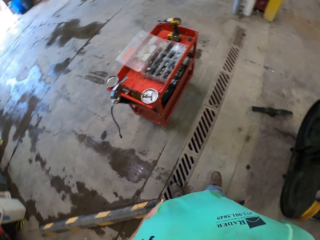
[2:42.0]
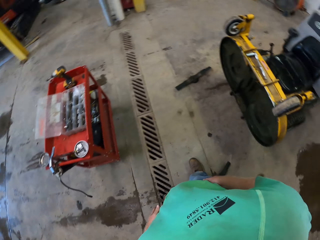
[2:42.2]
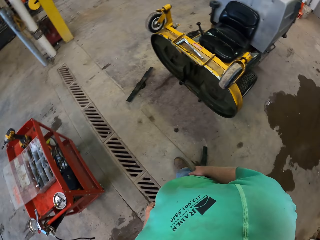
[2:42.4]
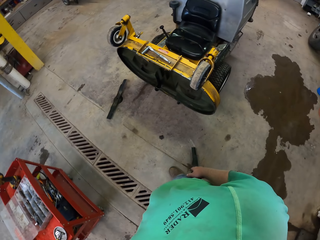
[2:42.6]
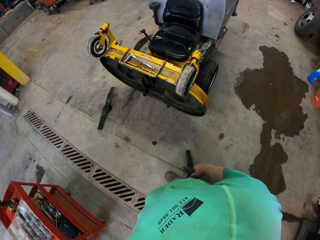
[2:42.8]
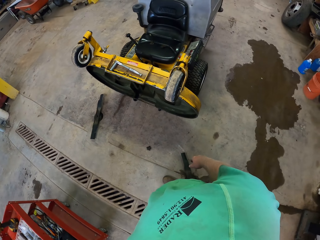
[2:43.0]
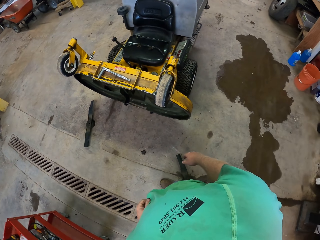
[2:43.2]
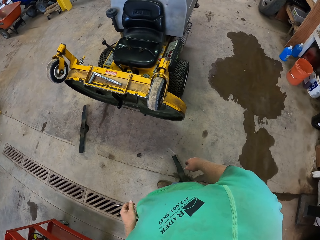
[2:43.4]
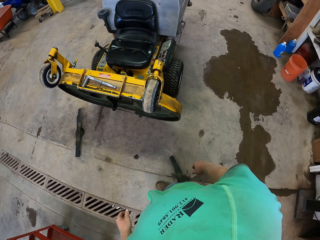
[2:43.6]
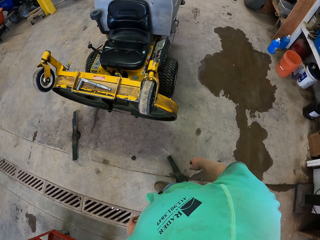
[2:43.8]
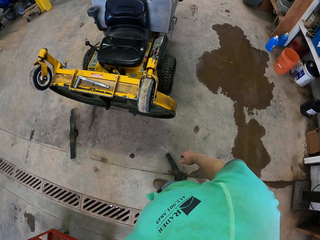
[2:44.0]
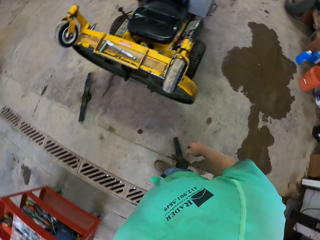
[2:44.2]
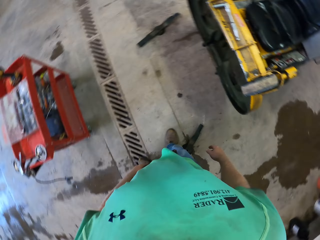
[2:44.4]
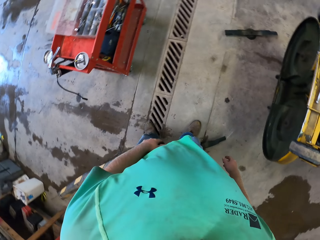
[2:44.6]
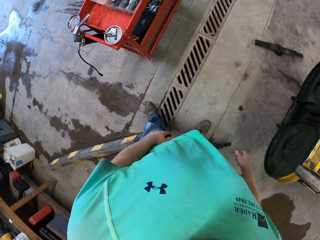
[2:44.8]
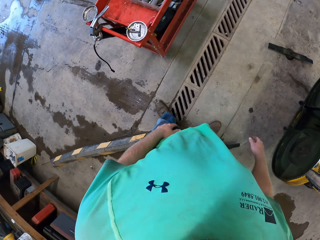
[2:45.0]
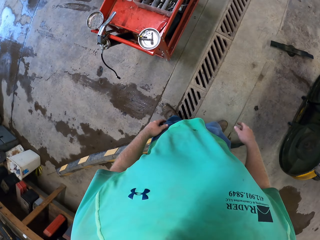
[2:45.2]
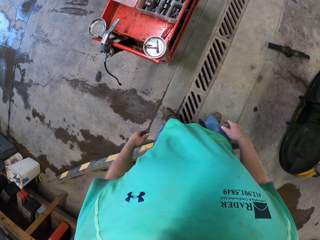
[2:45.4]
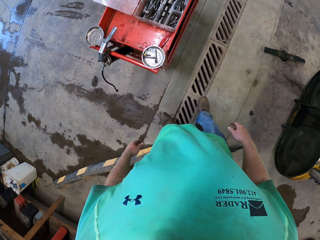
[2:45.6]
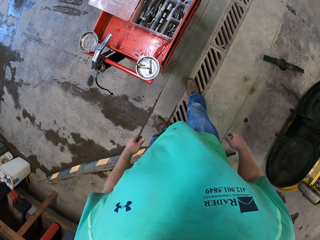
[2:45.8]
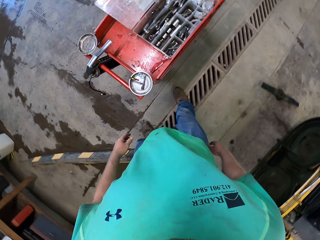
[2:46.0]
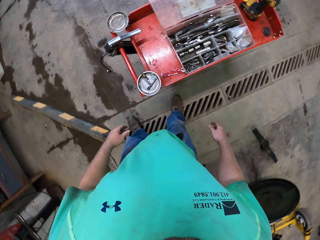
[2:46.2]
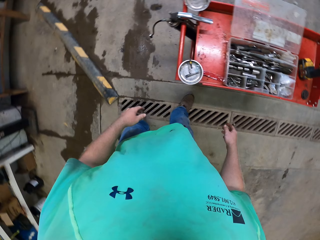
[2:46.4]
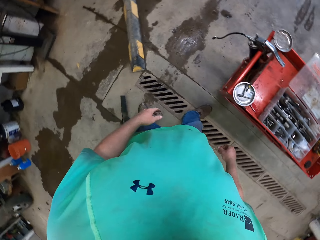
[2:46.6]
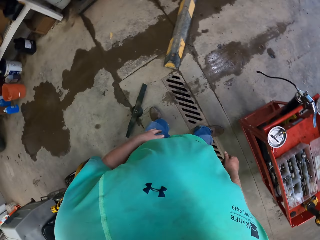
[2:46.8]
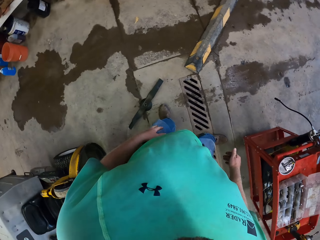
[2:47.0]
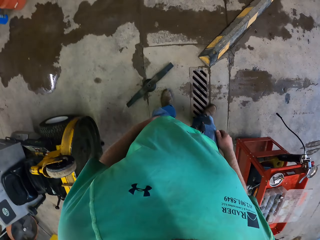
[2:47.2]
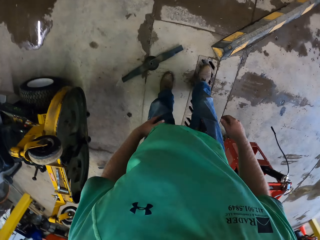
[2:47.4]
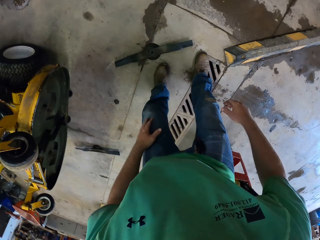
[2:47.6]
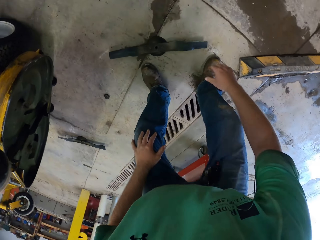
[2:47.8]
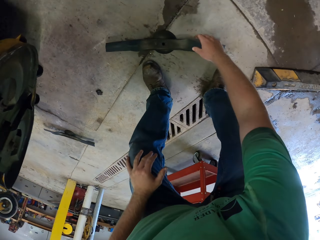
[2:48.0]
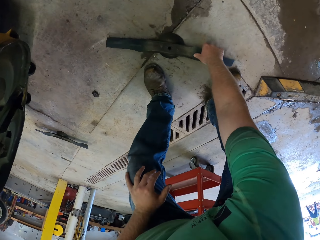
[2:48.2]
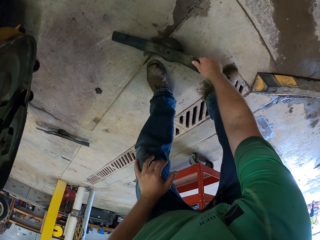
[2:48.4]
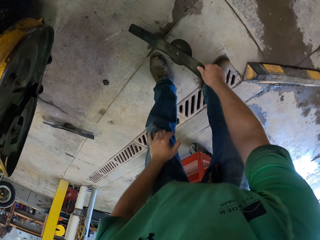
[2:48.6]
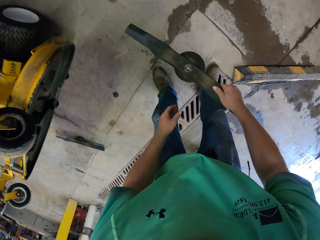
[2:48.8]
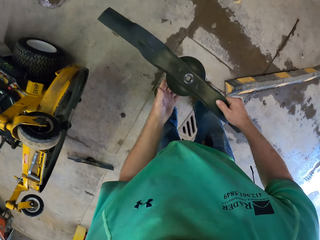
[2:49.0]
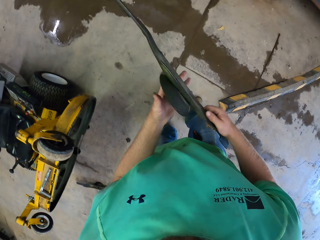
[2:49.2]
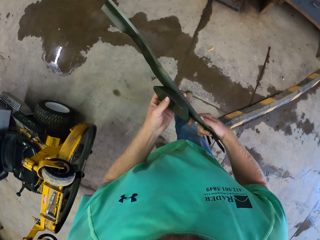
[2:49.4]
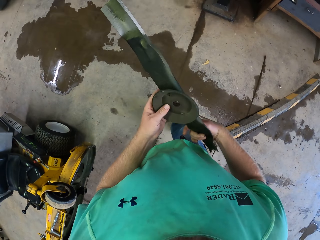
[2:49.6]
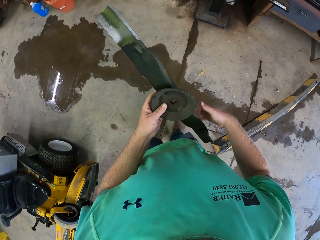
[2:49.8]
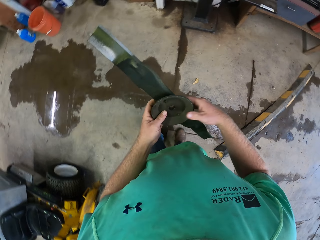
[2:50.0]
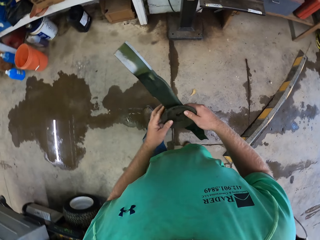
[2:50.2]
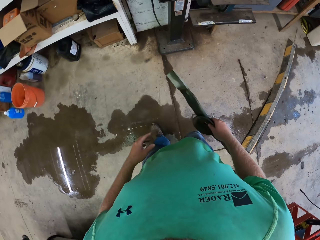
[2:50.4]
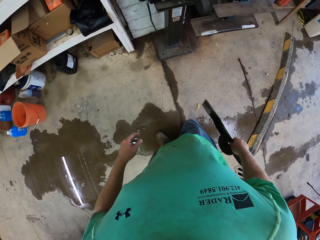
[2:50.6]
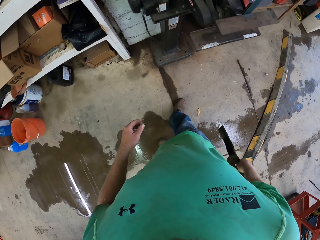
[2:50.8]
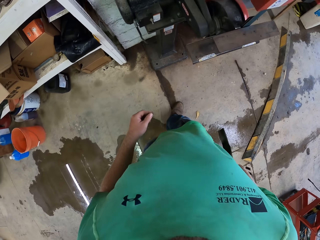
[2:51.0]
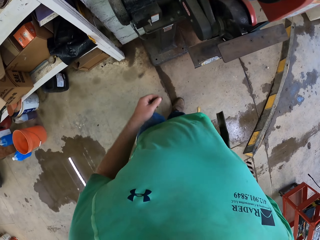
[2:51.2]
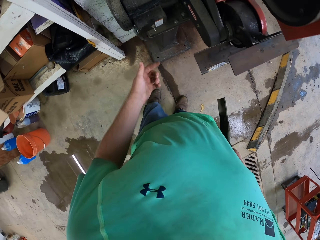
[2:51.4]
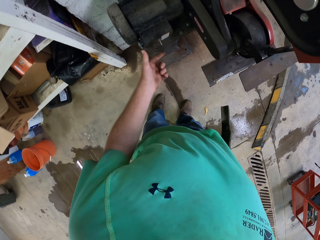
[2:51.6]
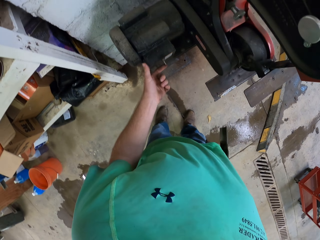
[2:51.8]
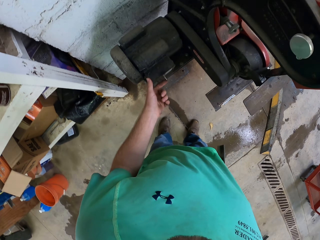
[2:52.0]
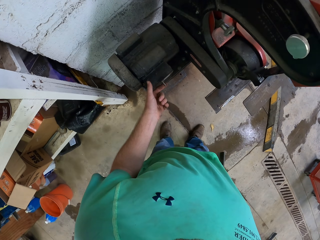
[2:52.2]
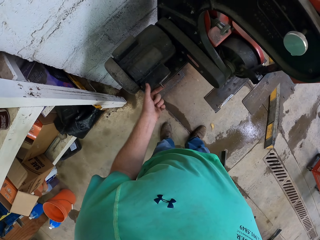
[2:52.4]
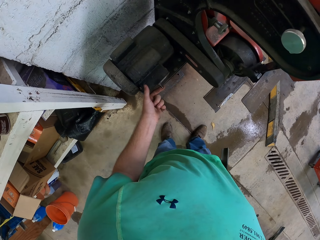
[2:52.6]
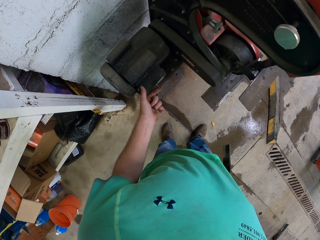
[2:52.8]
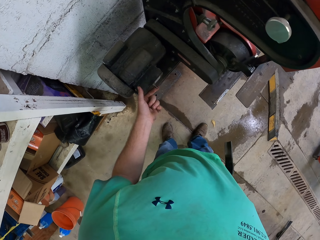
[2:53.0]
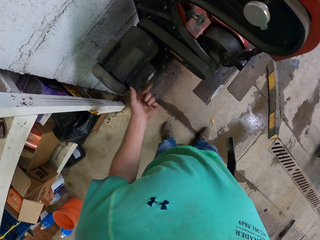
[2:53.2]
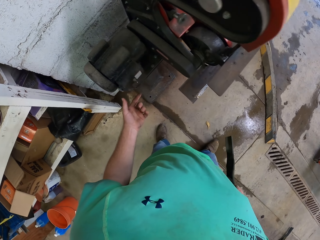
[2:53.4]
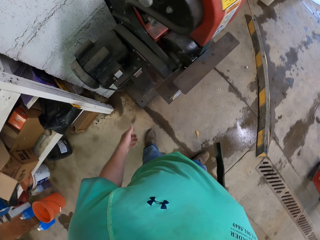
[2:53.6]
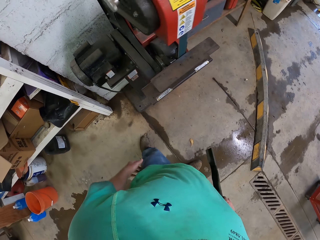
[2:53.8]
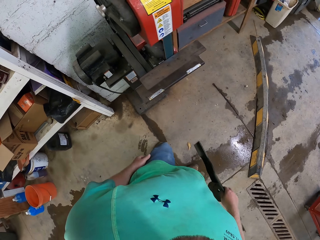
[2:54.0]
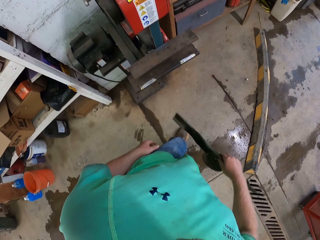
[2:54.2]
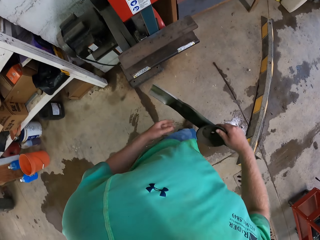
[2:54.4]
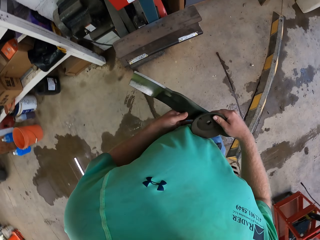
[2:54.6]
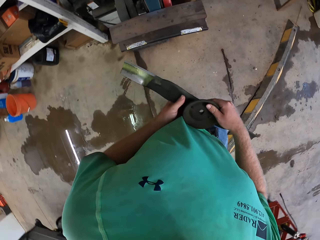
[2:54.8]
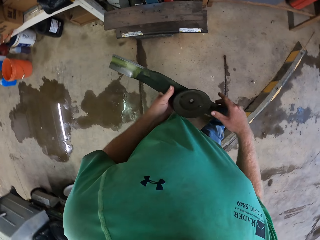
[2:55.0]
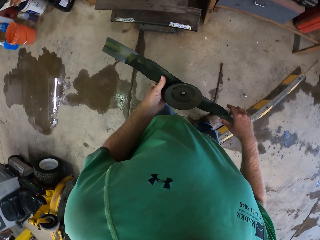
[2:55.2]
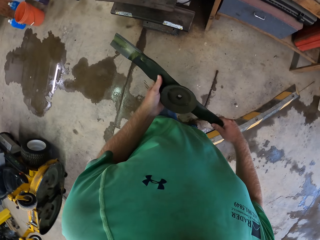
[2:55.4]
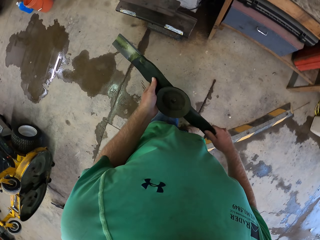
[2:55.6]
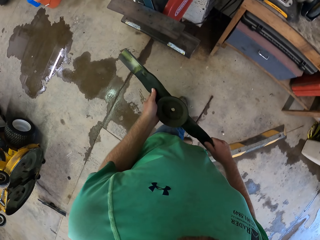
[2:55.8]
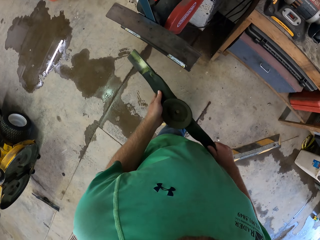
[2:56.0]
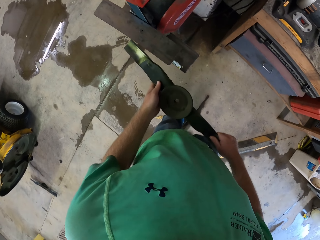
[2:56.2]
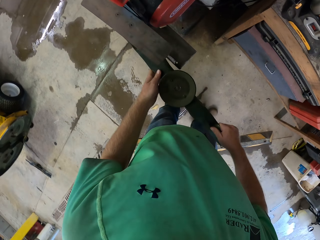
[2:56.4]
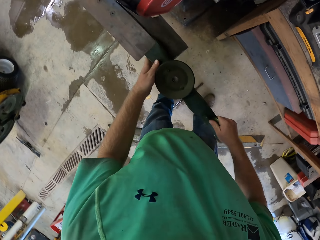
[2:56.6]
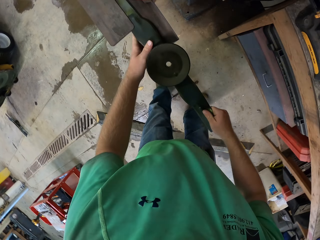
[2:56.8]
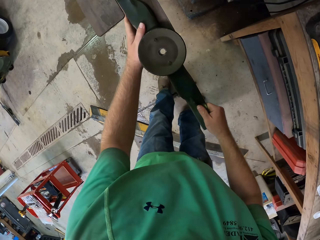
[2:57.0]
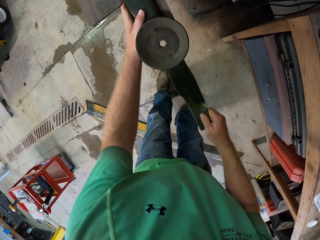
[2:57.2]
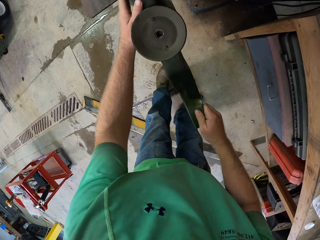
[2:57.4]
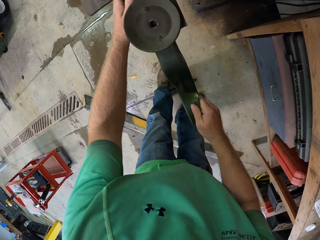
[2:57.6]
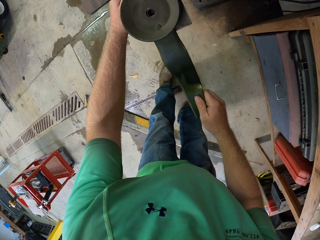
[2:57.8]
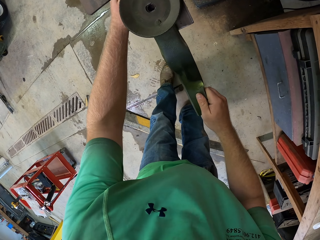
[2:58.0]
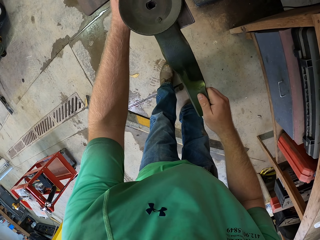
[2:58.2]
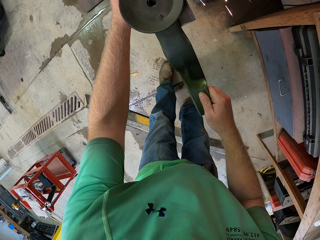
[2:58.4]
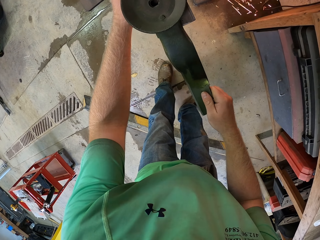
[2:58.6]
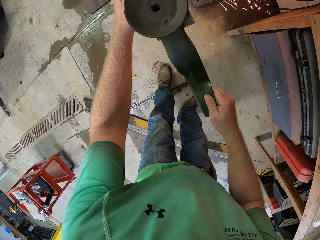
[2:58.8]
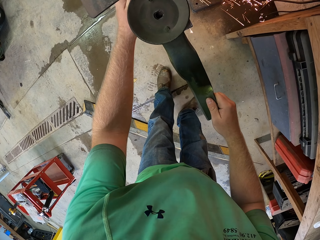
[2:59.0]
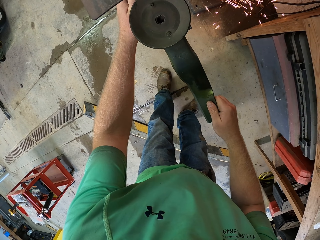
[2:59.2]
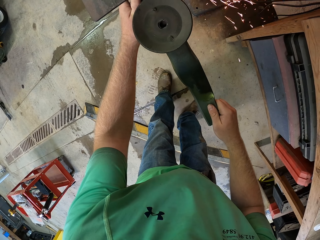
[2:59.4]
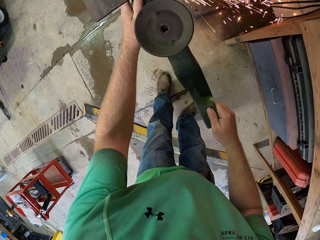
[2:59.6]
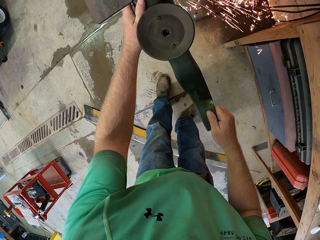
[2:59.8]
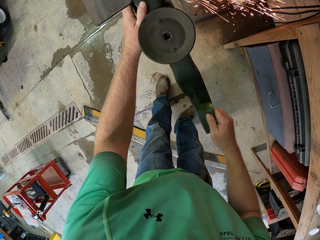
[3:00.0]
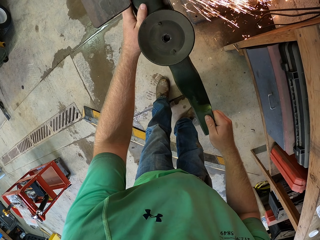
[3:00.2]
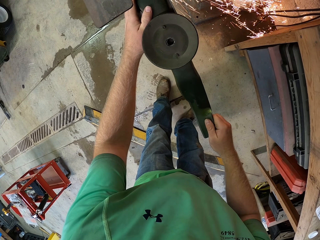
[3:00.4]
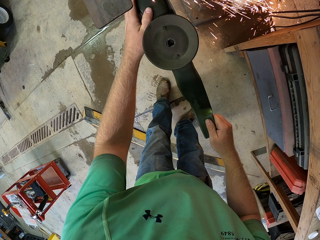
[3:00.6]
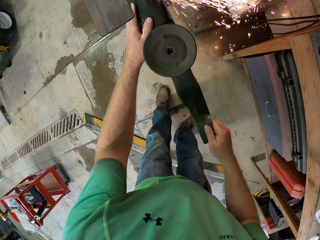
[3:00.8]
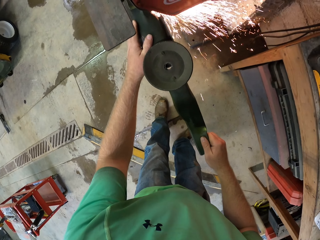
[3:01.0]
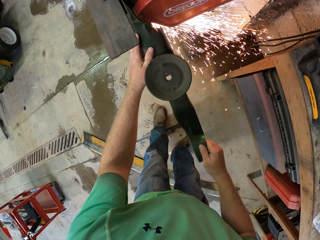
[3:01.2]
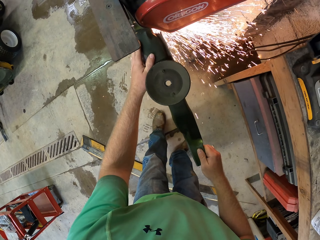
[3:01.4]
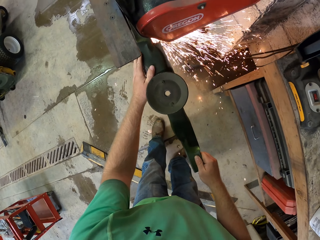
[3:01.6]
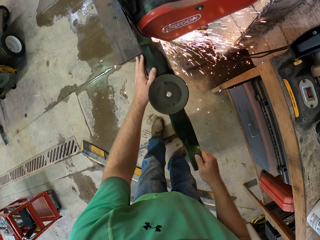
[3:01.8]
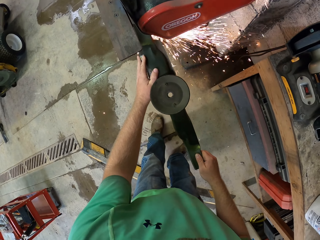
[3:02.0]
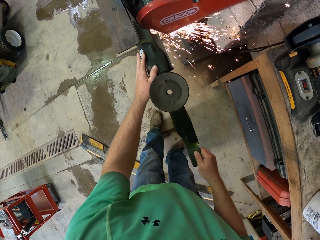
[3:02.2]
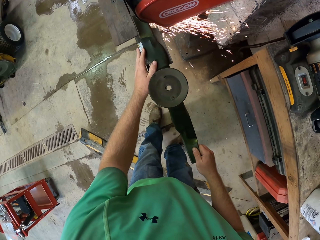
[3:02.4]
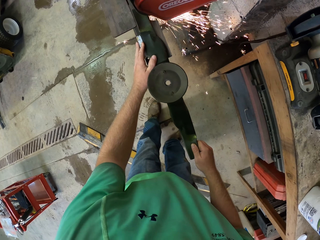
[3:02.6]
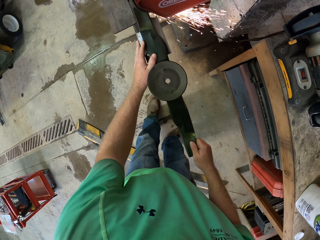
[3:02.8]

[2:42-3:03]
The camera wearer looks around. He picks up the fan blade of the walker mower from the floor with his right hand. He holds the fan blade of the walker mower with both hands. He holds the fan blade of the walker mower with his right hand. He switches on a grinding machine with his left hand. He sharpens the edge of the fan blade of the walker mower with the grinding machine with both hands.
